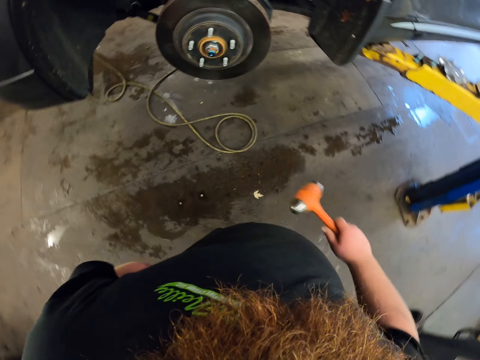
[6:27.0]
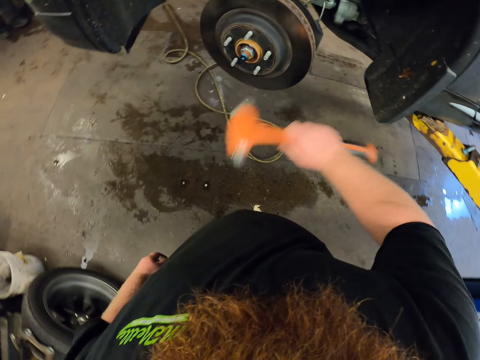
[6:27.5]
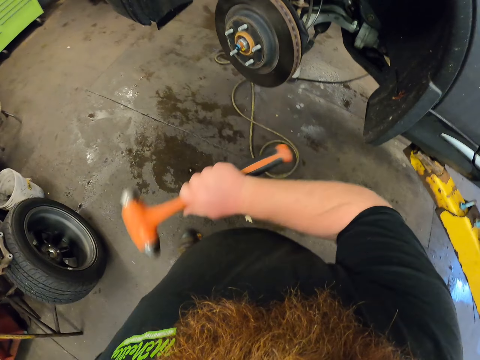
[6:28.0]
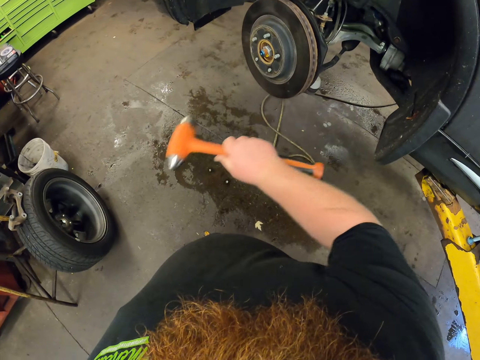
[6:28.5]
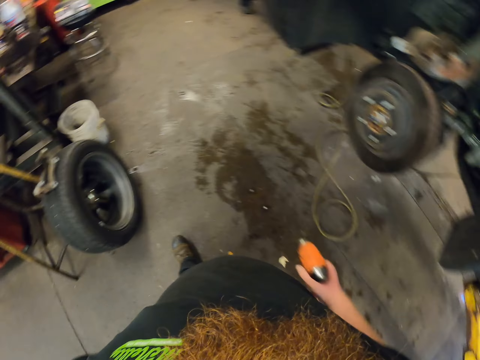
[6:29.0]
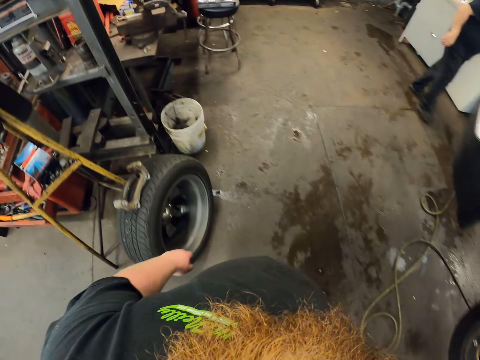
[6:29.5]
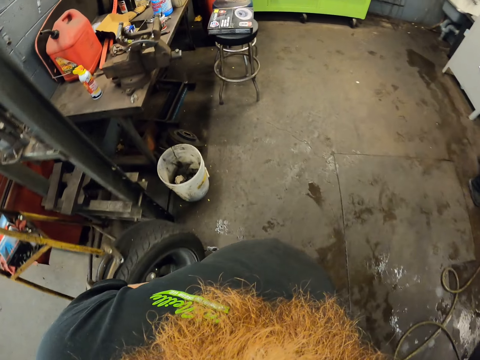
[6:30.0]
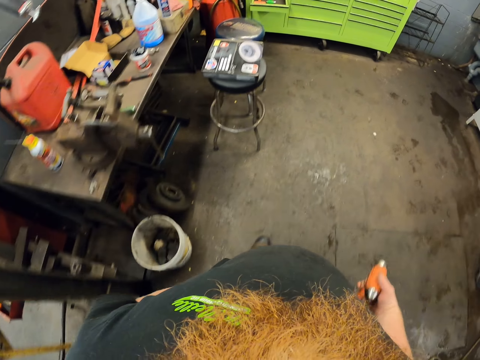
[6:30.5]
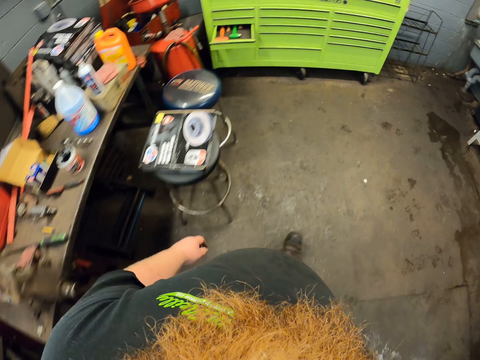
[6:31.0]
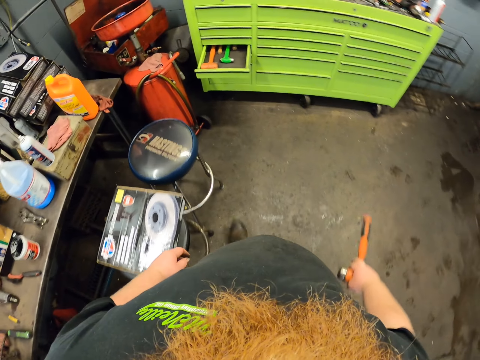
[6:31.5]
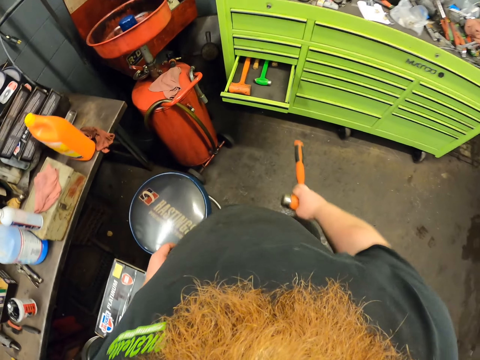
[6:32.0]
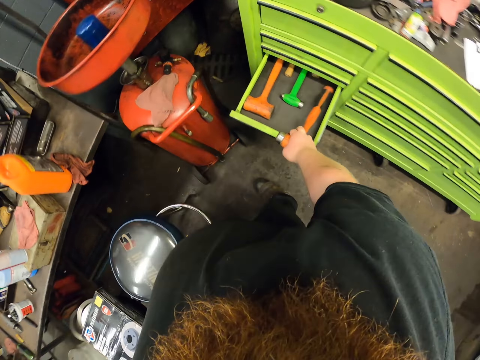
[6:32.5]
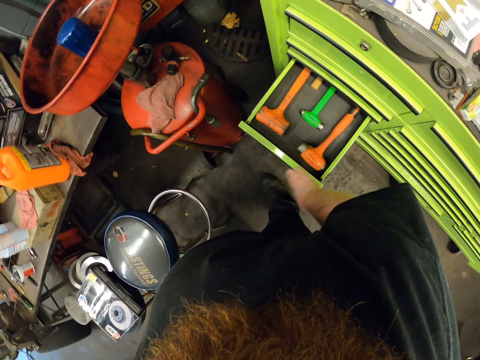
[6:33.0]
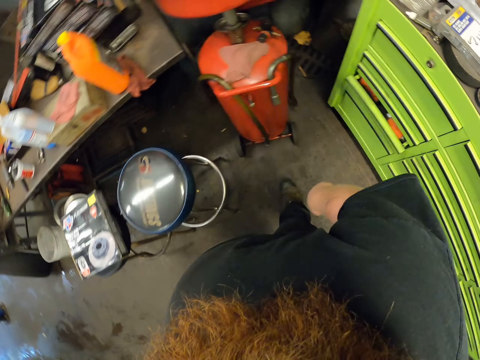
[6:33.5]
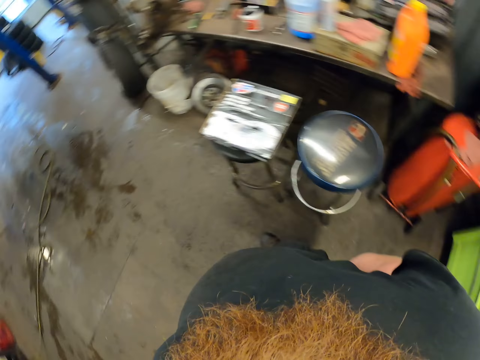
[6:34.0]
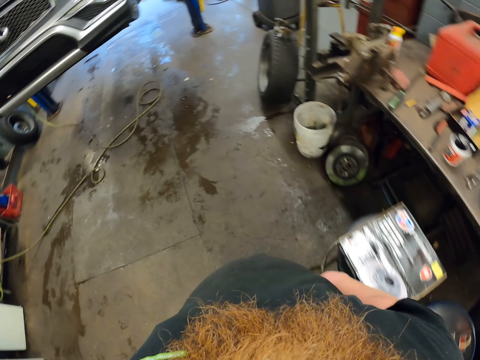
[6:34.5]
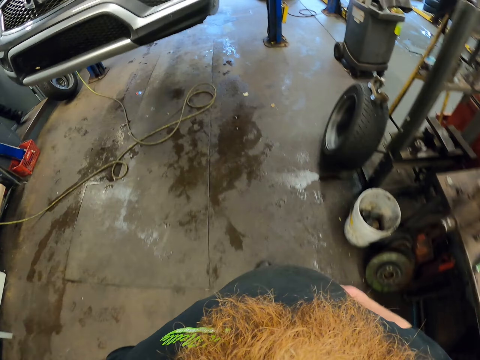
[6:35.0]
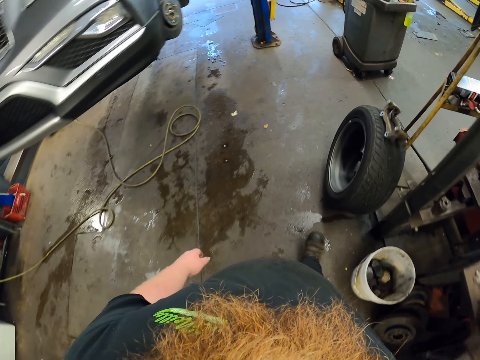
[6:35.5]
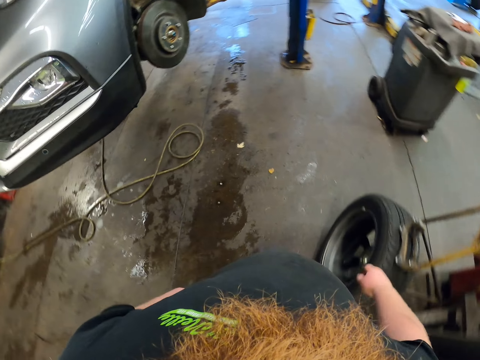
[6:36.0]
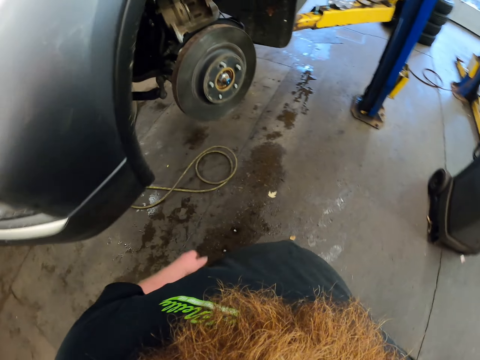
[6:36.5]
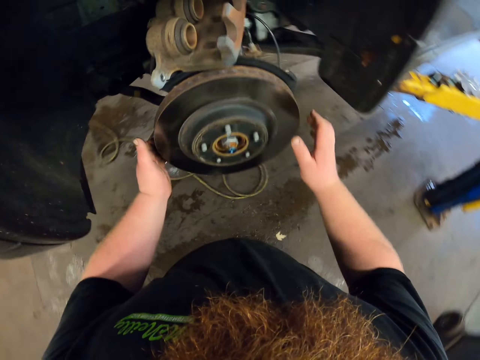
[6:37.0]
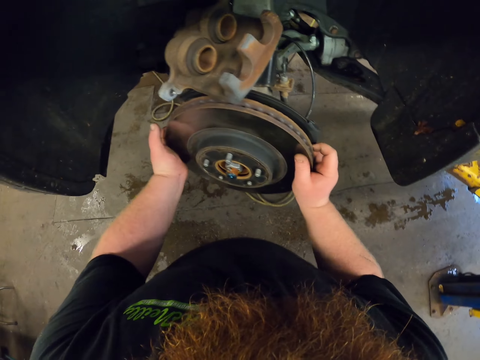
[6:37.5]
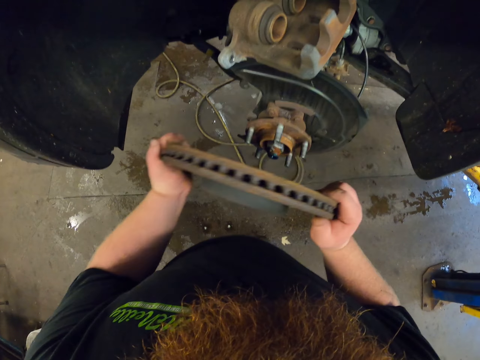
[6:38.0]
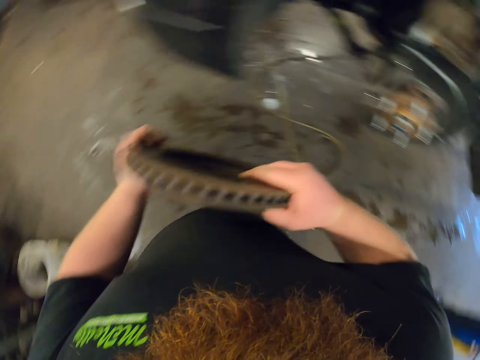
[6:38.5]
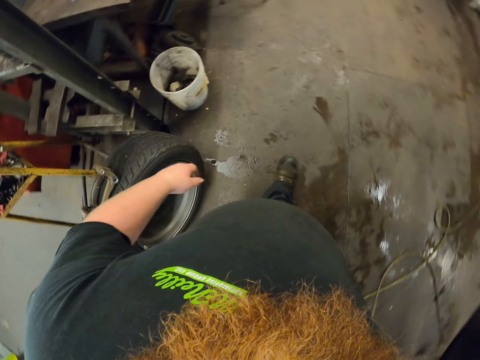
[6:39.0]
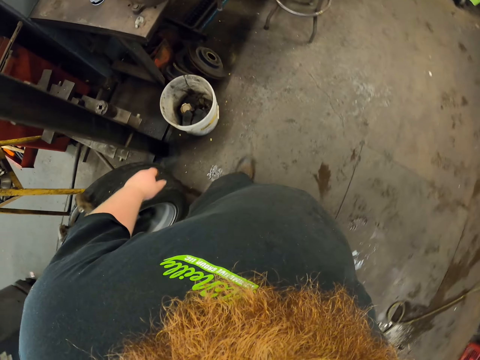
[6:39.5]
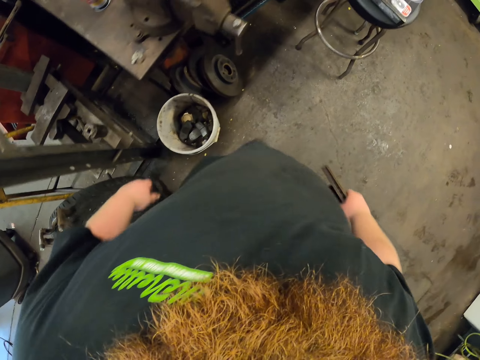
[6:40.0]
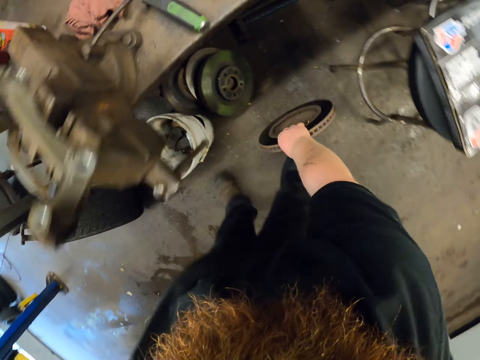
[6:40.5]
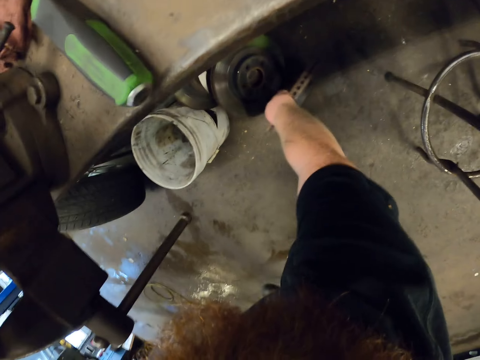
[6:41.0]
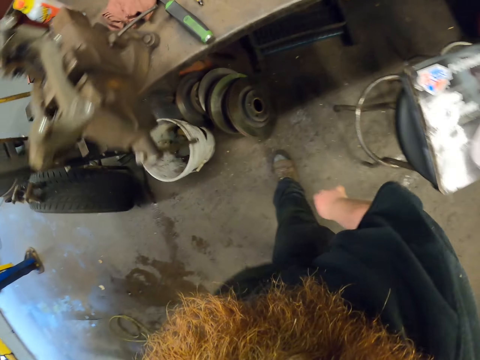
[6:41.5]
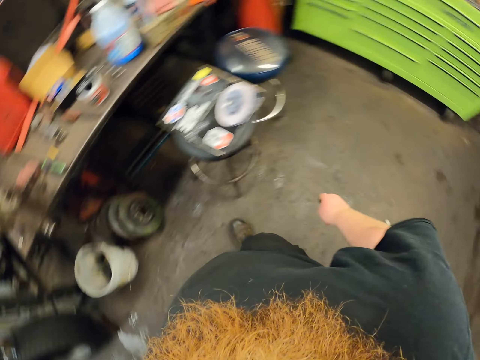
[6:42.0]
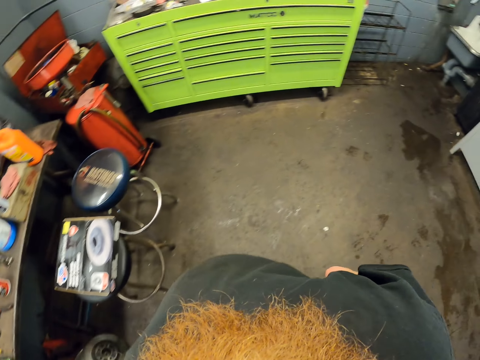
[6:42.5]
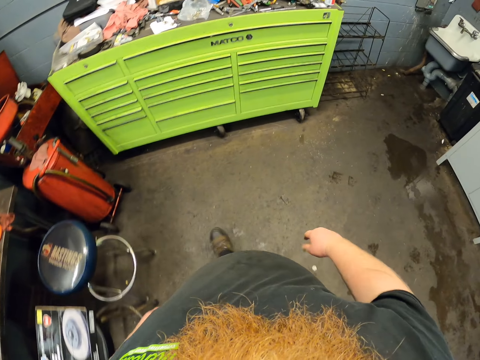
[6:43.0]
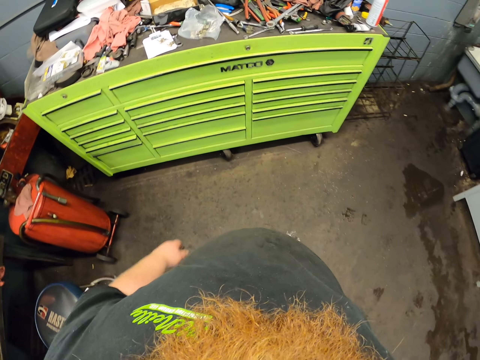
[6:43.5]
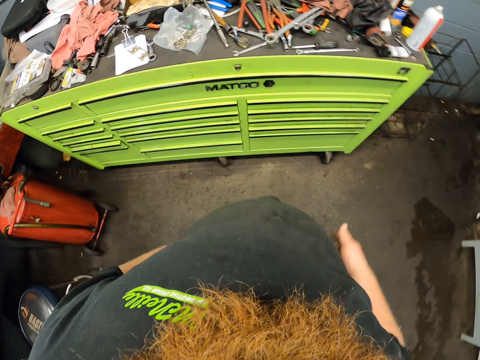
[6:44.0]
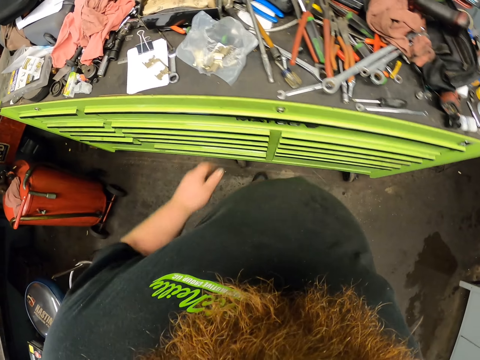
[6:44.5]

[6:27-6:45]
The camera wearer hits the brake disc or rim with a hammer. They walk in the workshop. They place the soft head hammer in the toolbox and close the toolbox. They walk in the workshop and turn around. They remove the brake disc. They walk holding the rim, turn around. They place the rim on the floor. They walk in the workshop.

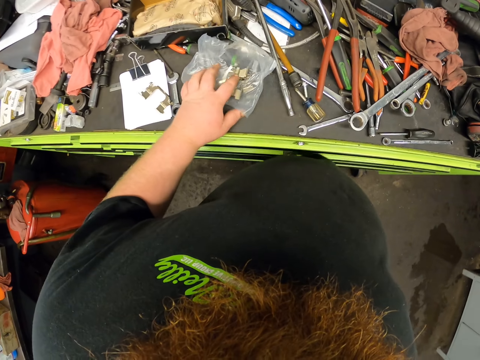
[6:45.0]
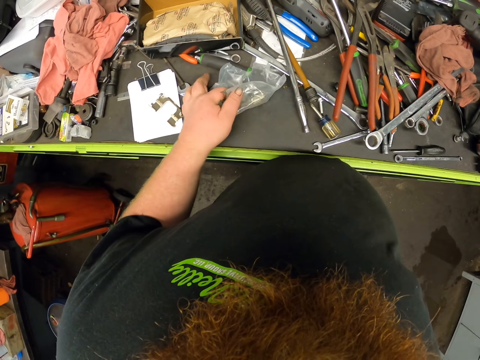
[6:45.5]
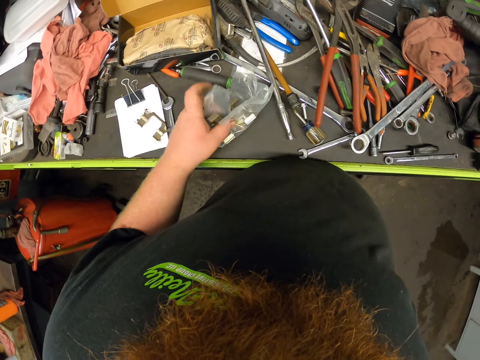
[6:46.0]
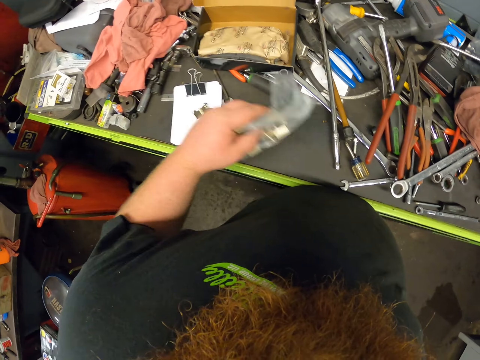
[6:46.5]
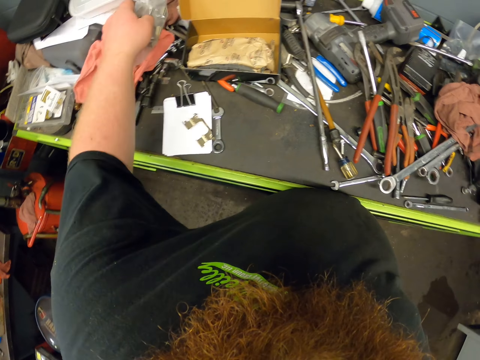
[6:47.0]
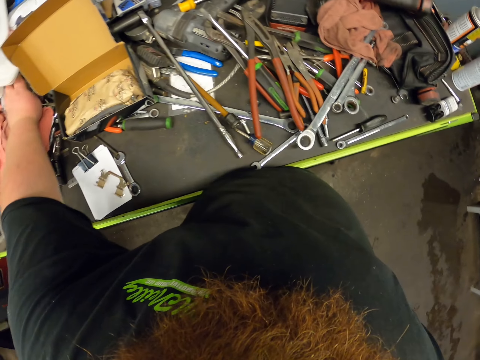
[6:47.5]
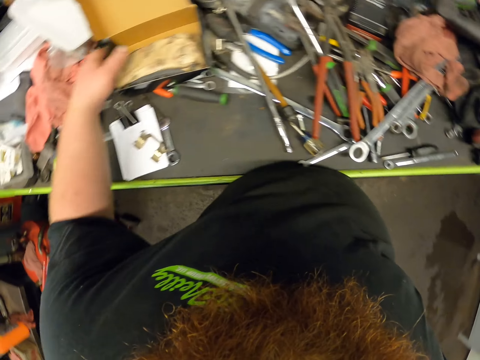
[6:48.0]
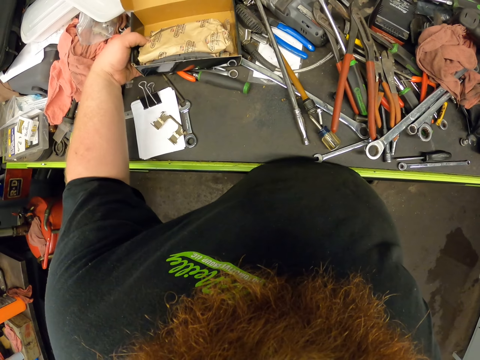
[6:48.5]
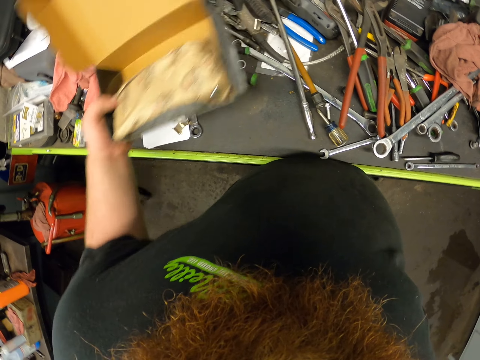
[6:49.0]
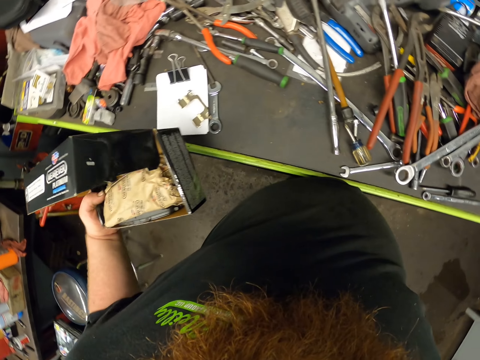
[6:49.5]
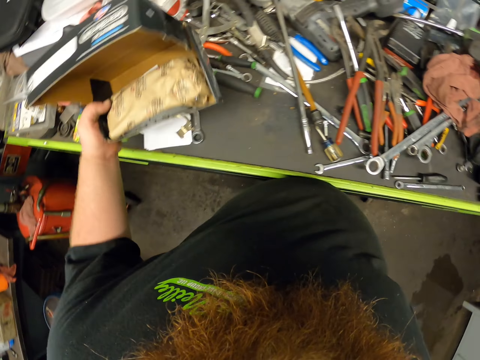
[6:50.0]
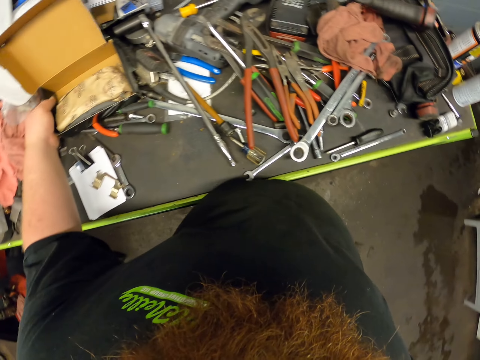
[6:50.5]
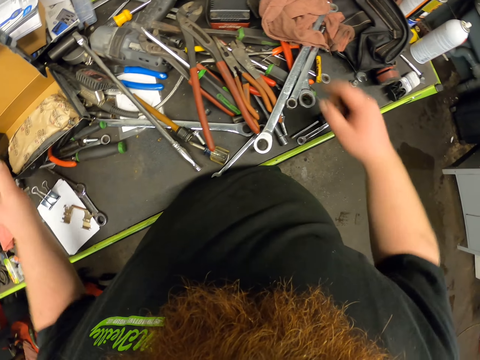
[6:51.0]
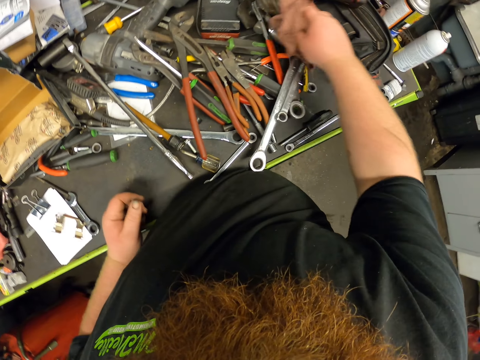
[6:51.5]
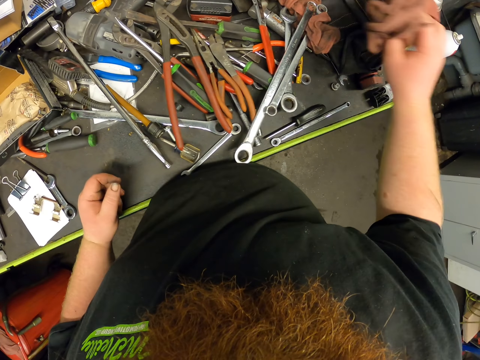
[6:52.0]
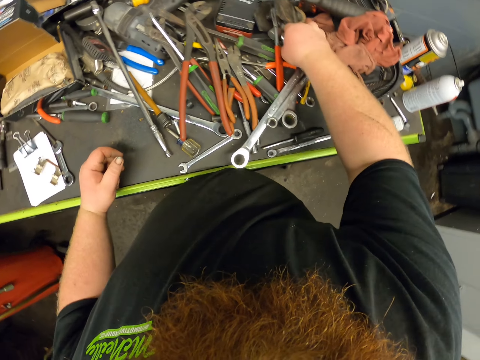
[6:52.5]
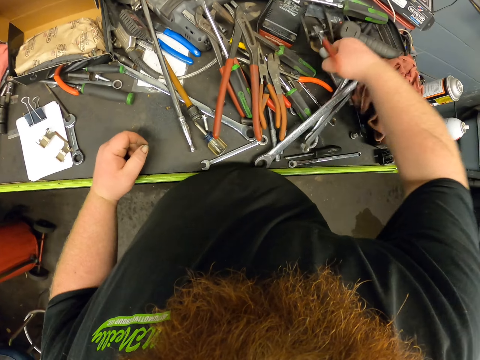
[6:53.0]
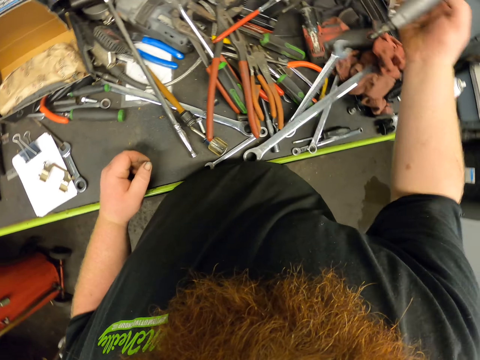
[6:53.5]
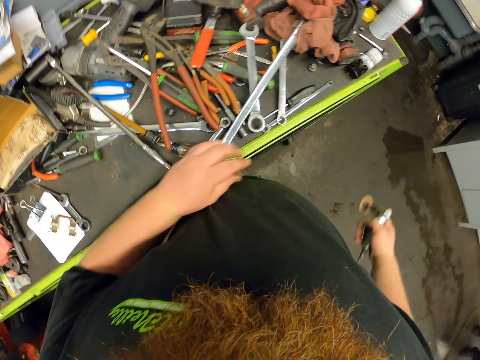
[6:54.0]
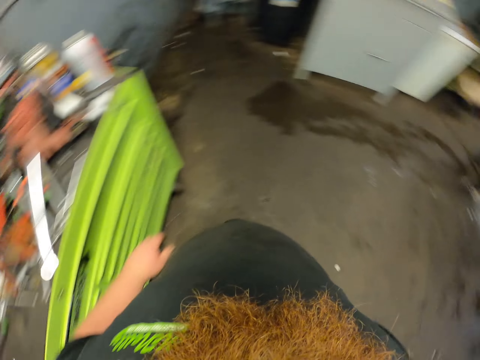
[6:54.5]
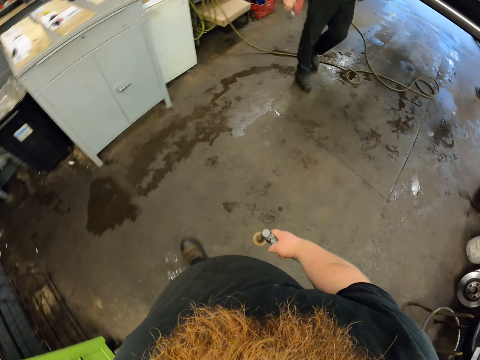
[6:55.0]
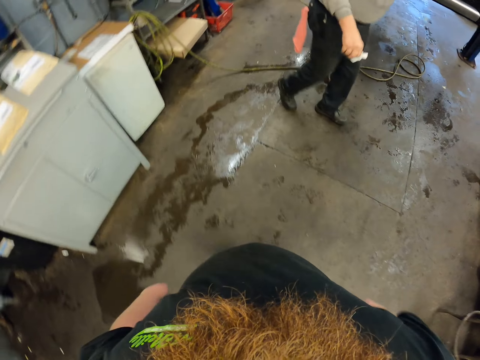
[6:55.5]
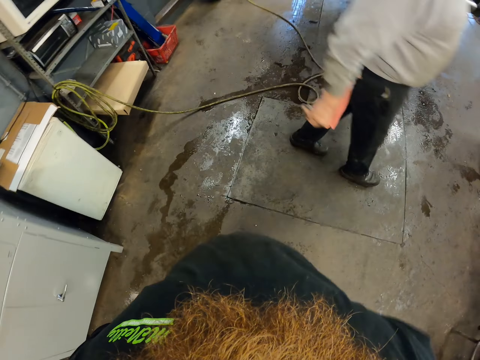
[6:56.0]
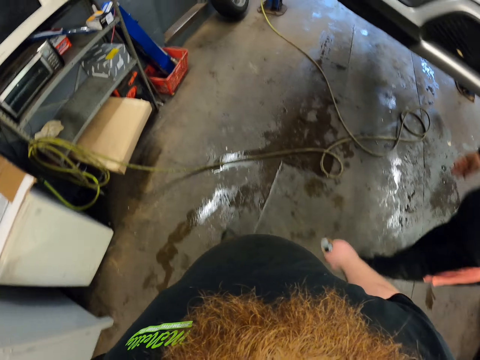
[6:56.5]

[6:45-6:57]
The camera wearer holds a paper. They move something. They place the paper on a carton. They hold the carton. They pick up the carton or box. They place the carton on the table. They pick a piece of cloth and place the piece of cloth on the table. They pick up a grinder. They turn around and walk in the workshop. A man walks in the workshop.
